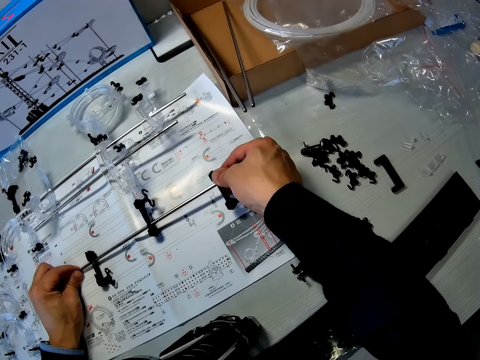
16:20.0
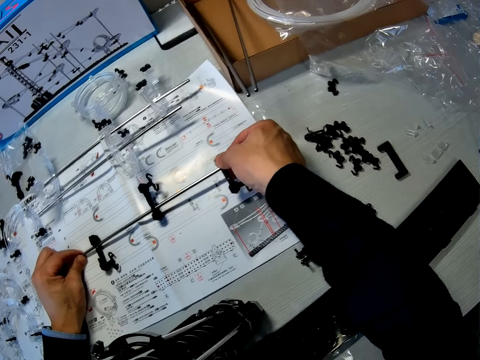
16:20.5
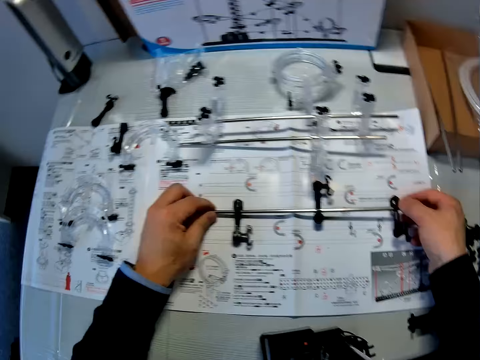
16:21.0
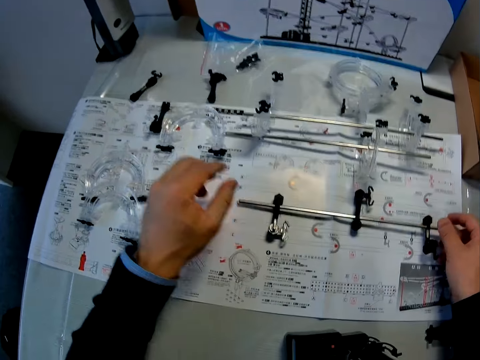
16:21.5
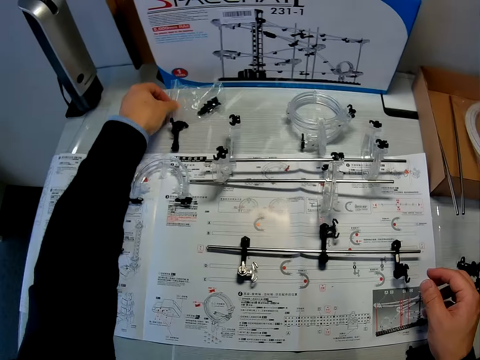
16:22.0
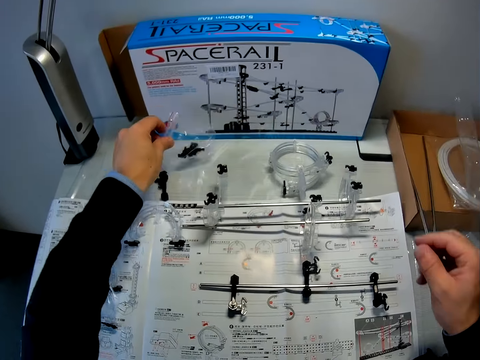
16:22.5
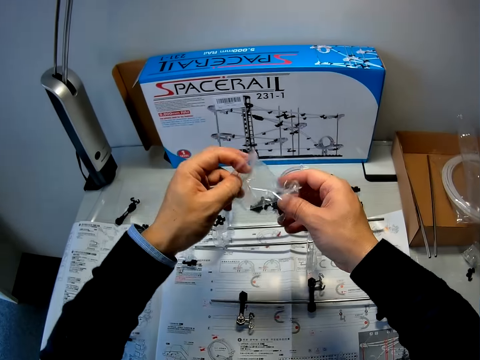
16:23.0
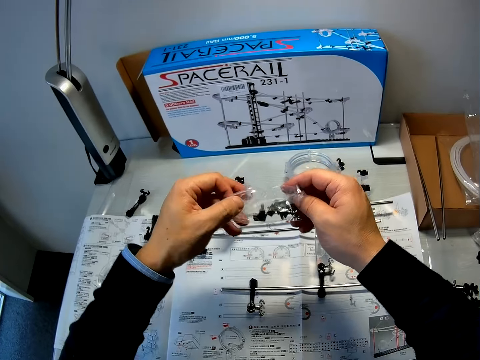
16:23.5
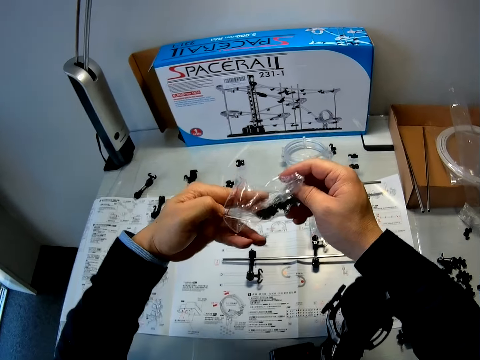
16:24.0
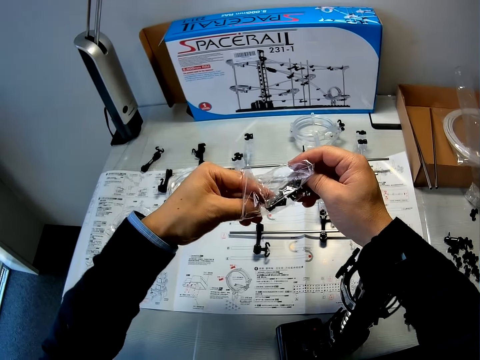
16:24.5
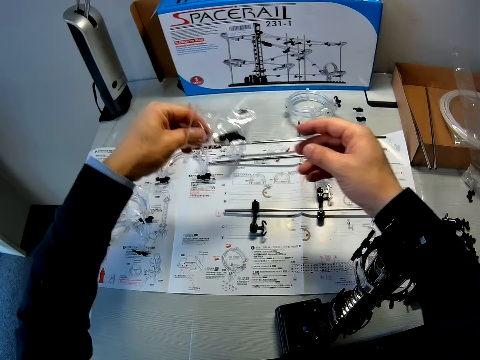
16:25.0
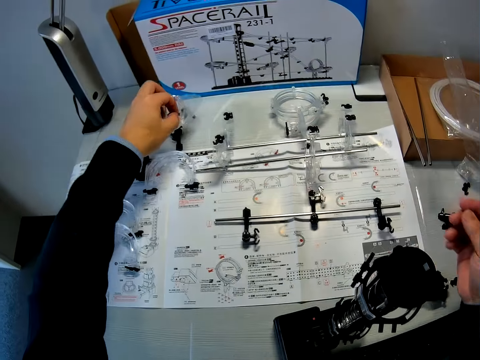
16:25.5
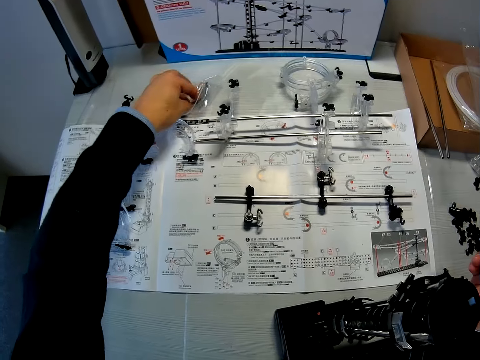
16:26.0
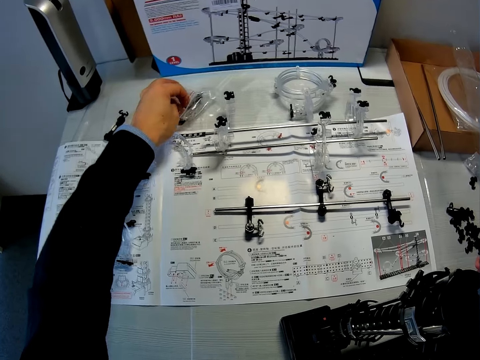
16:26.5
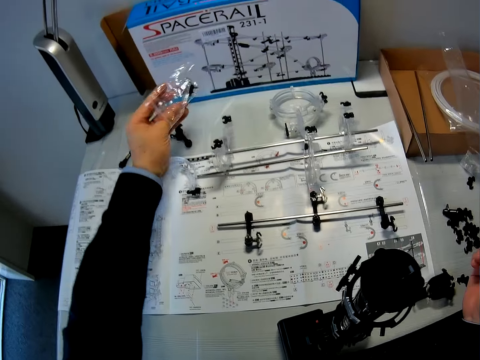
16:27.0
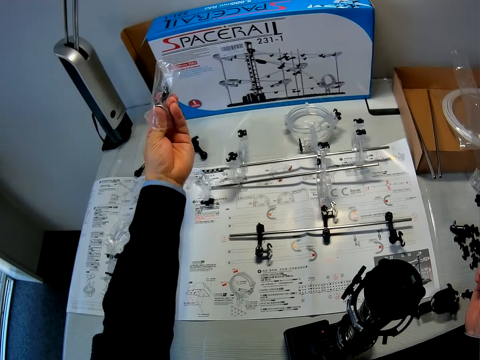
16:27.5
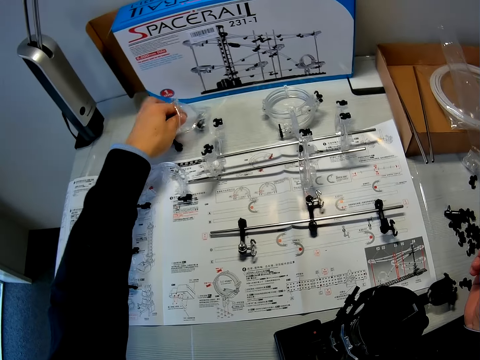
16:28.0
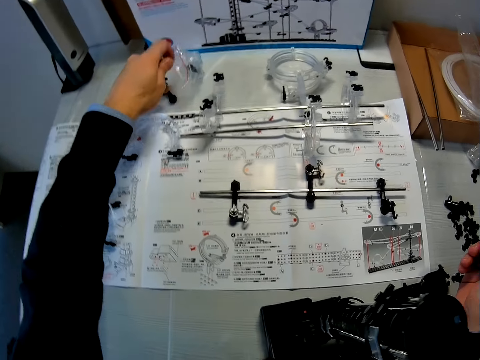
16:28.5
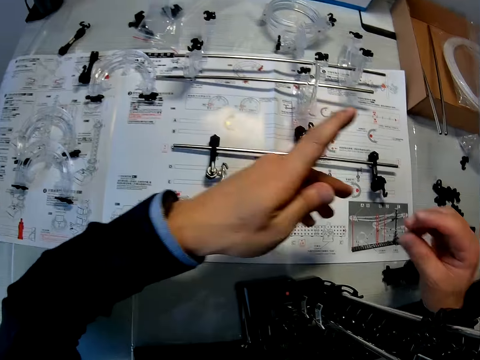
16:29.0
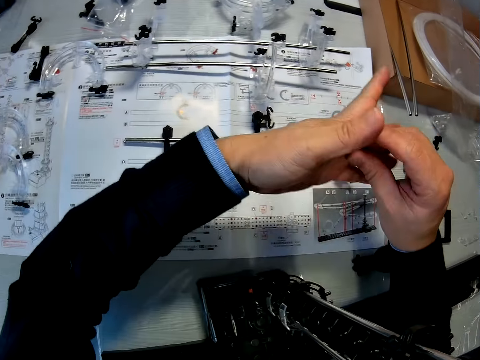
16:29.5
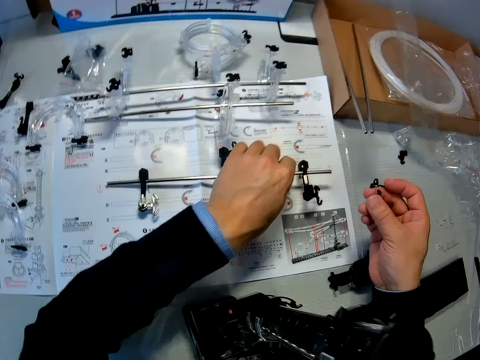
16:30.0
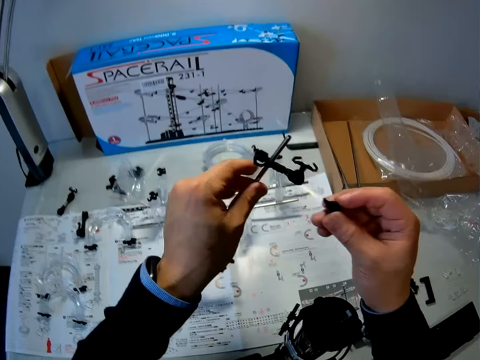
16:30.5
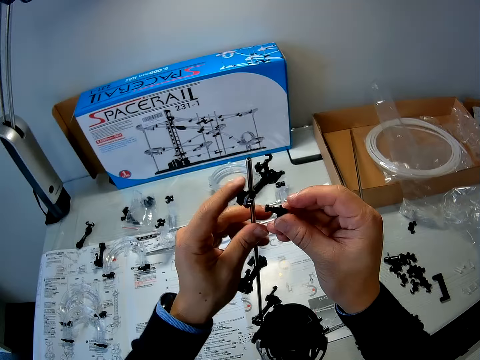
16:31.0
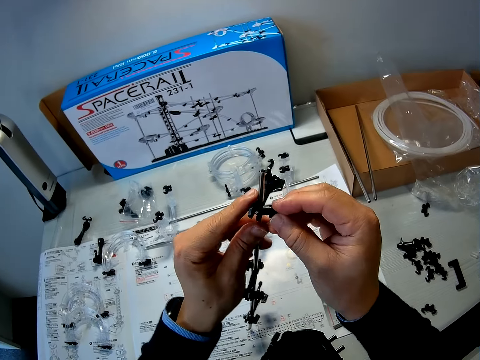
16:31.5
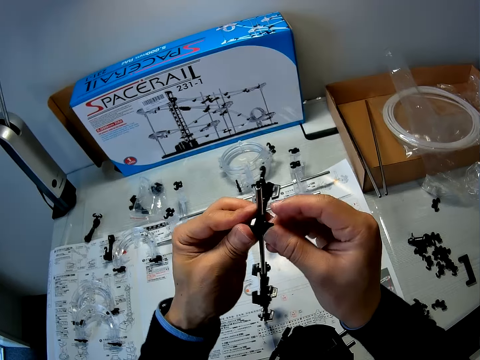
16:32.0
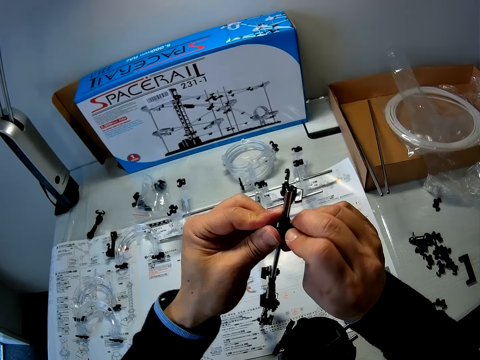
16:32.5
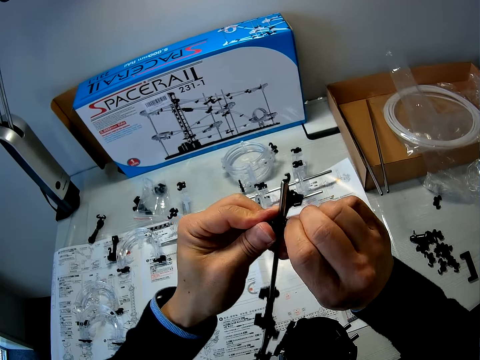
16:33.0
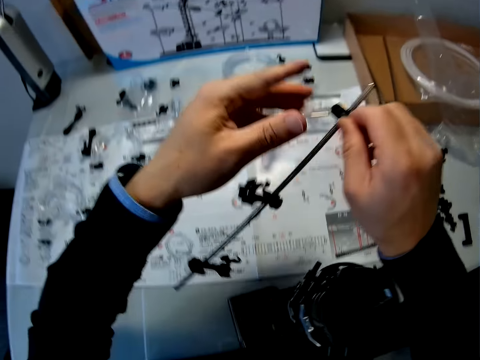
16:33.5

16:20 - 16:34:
The camera wearer unhands the shaft. He picks up a zip lock bag of Space Rail parts on the table with his left hand. He holds the zip lock bag with both hands. He dips his hand into the zip lock bag. He lowers the zip lock bag in his left hand to the table. He removes an arm wrench from the zip lock bag with his left hand. He drops the zip lock bag on the table. He passes the arm wrench to his right hand. He picks up the shaft on the manual with his left hand. He screws the arm wrench in his right hand into the arm holder on the shaft. He puts the arm wrench in the see saw.

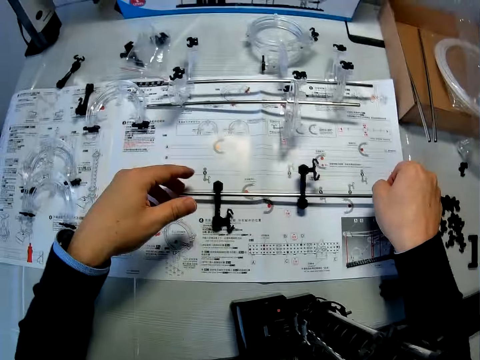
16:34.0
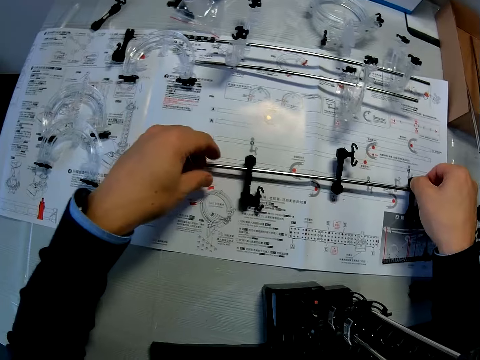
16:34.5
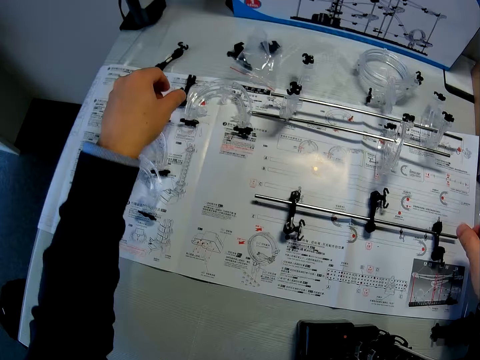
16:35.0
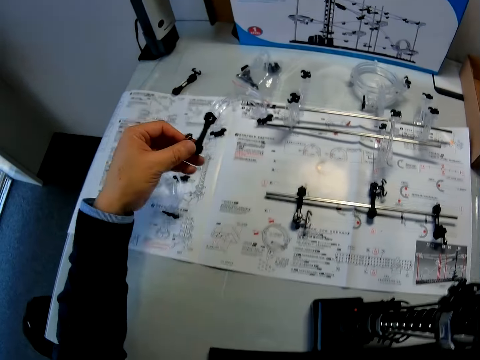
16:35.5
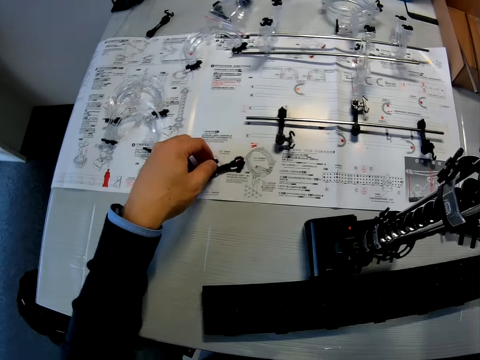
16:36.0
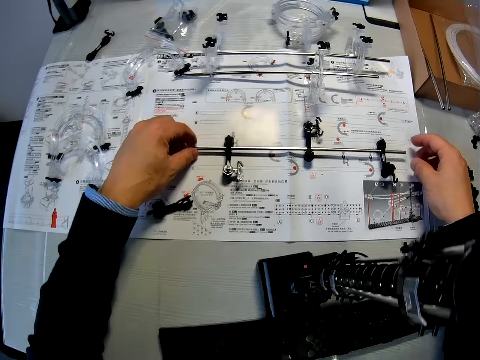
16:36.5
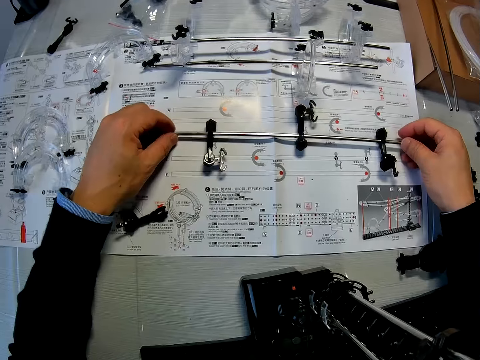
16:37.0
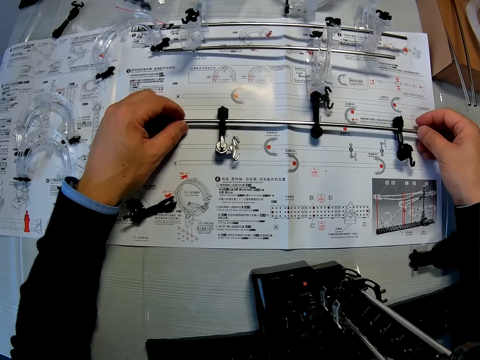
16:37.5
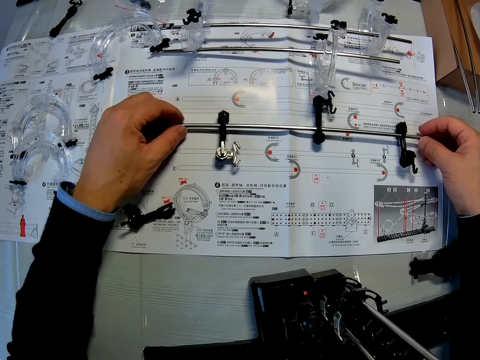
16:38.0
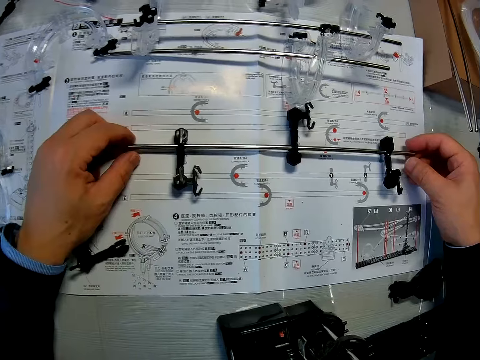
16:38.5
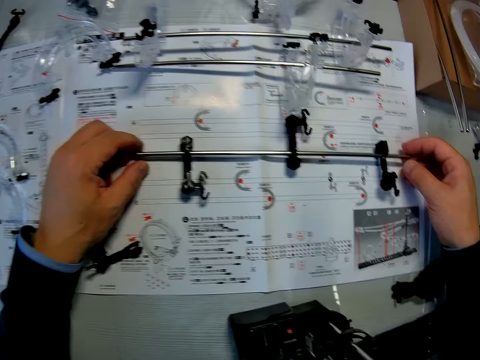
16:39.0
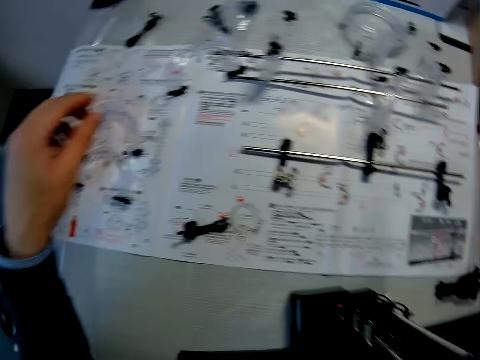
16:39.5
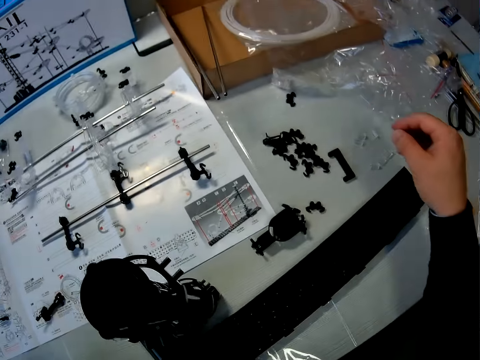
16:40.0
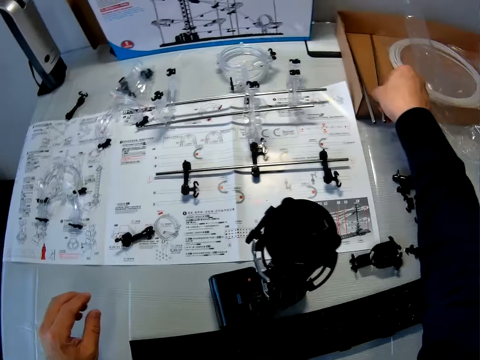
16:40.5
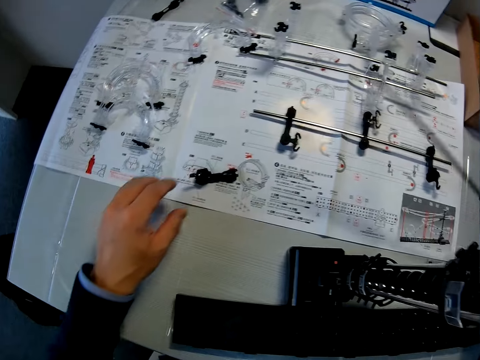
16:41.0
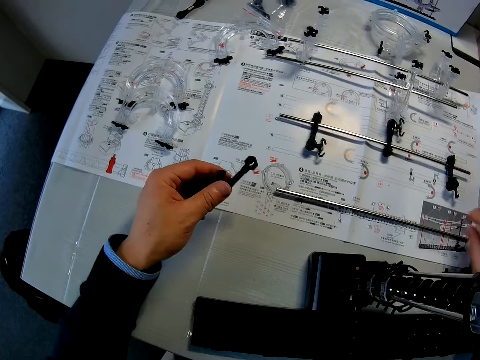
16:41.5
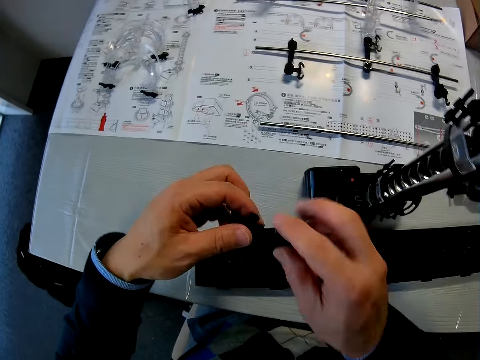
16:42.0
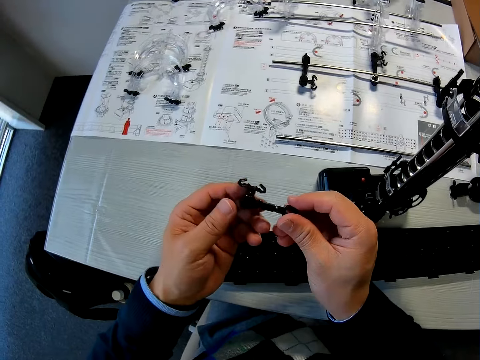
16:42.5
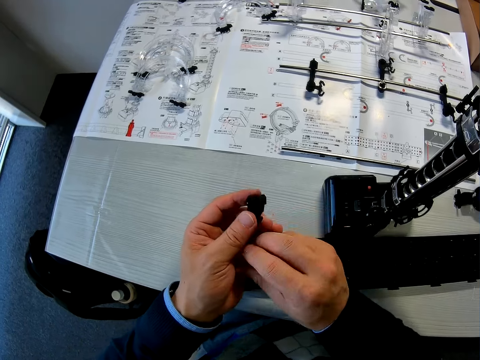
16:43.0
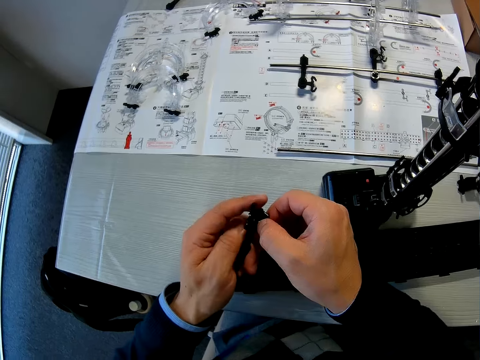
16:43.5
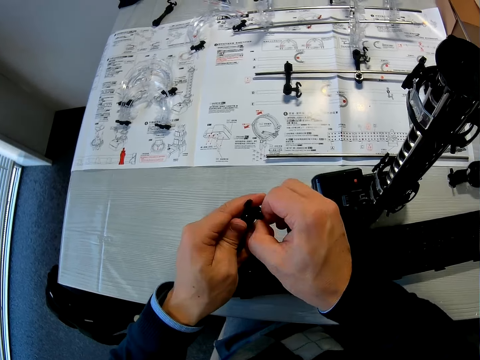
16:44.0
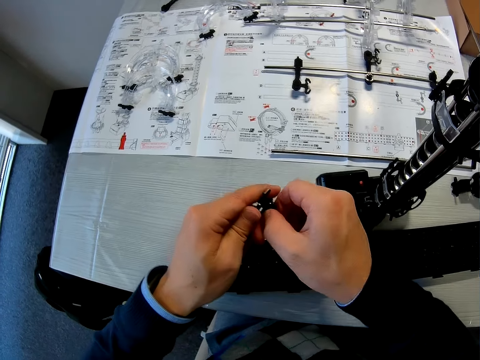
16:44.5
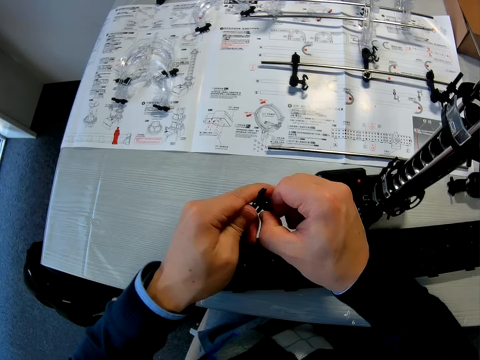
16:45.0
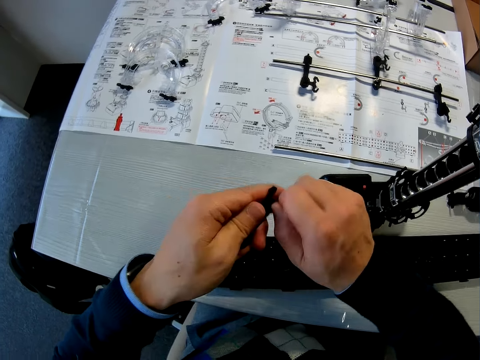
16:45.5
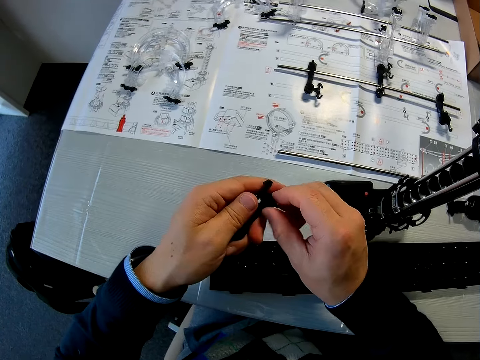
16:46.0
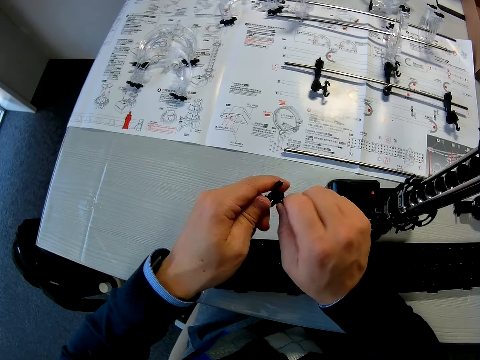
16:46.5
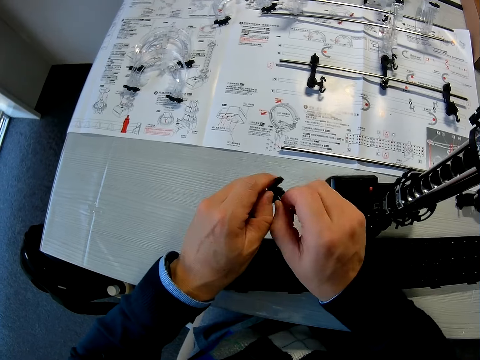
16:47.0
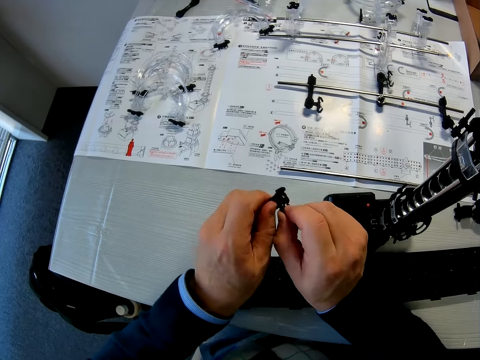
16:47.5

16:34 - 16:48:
The camera wearer puts the shaft on the manual or instruction booklet on the table. He picks up the arm or see saw part on the manual with his left hand. He drops the arm in his left hand on the manual. He adjusts the shaft on the manual with both hands. He looks at the instruction booklet. He picks another shaft on a box on the table with his right hand. He picks up the arm on the manual with his left hand and puts the shaft in his right hand on the manual. He holds the arm with both hands. He dismantles the see saw part. He unscrews the arm wrench from the arm holder with his right hand.
